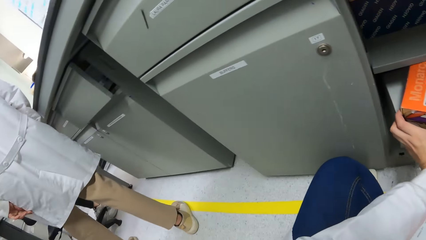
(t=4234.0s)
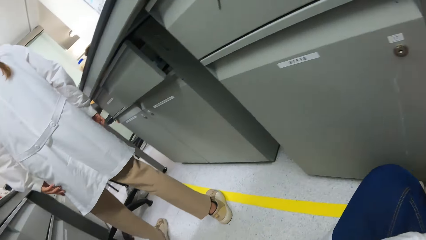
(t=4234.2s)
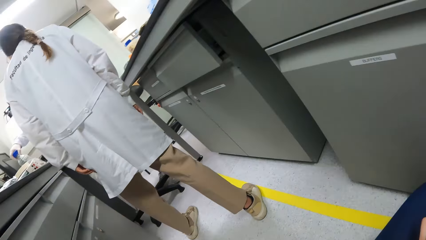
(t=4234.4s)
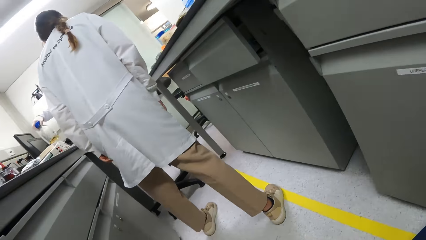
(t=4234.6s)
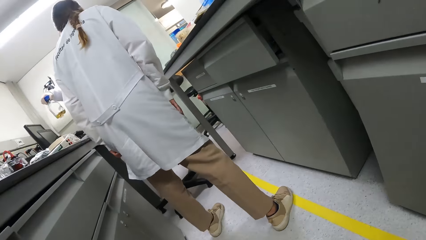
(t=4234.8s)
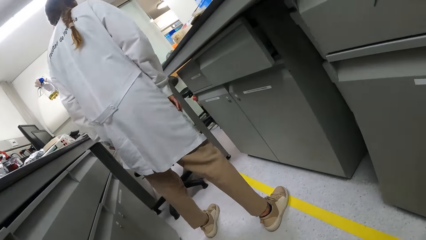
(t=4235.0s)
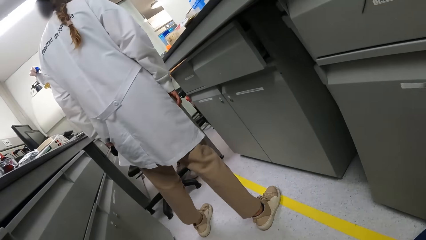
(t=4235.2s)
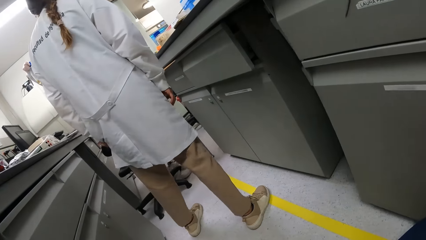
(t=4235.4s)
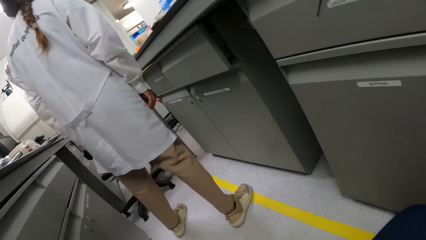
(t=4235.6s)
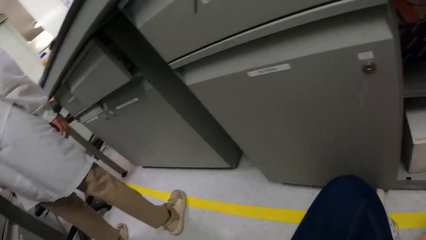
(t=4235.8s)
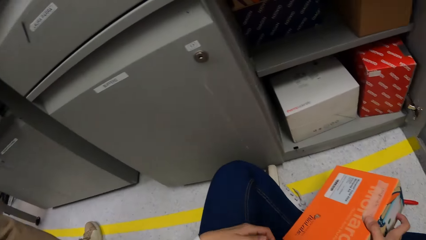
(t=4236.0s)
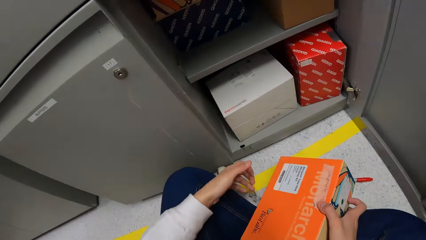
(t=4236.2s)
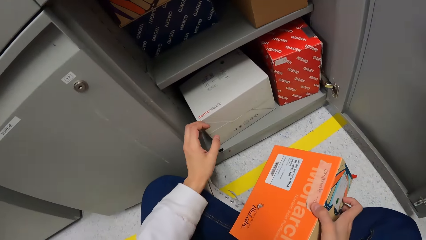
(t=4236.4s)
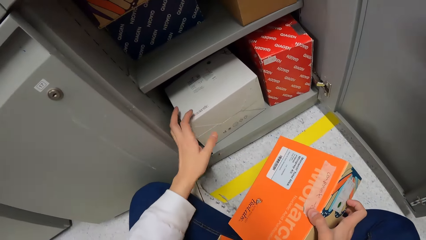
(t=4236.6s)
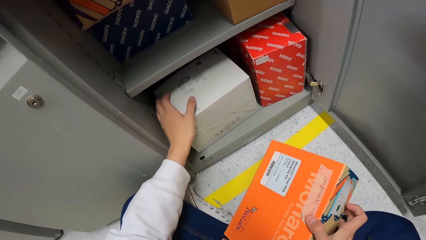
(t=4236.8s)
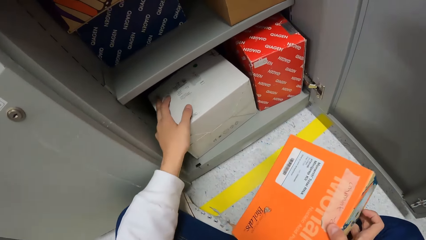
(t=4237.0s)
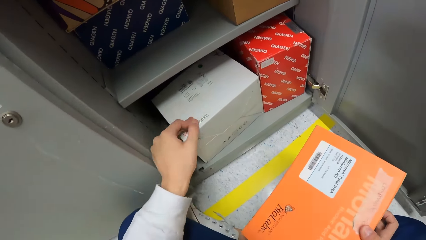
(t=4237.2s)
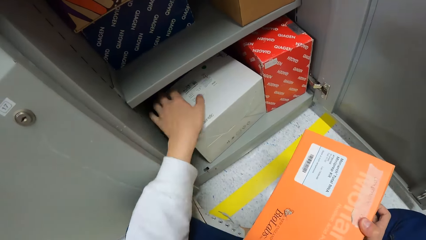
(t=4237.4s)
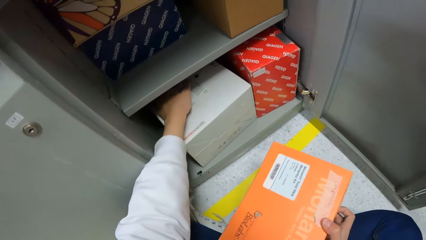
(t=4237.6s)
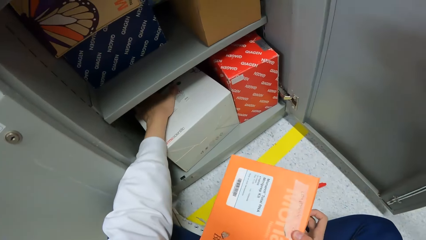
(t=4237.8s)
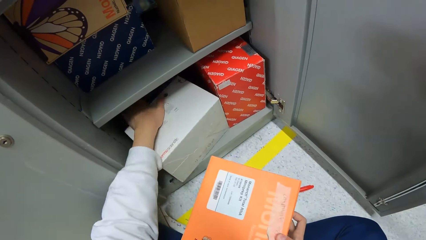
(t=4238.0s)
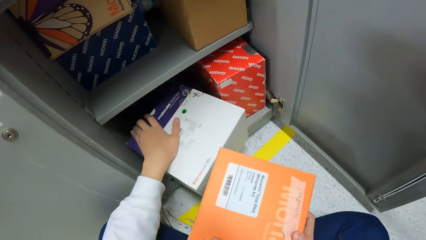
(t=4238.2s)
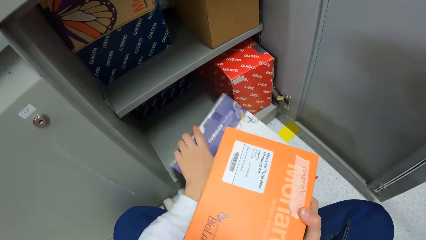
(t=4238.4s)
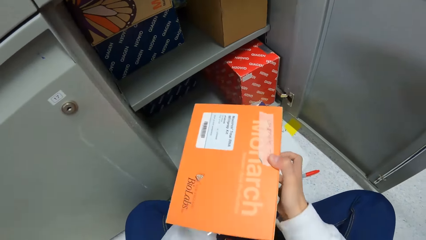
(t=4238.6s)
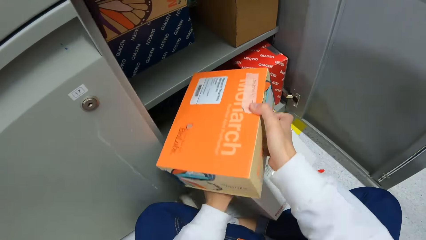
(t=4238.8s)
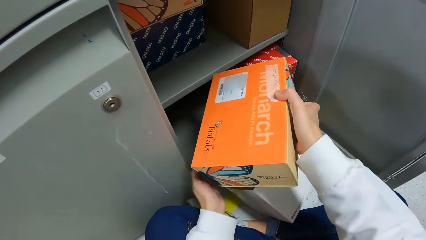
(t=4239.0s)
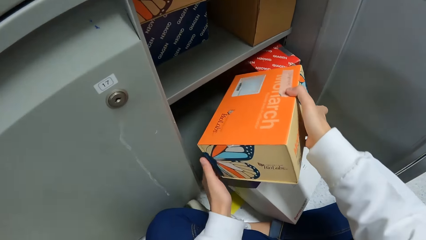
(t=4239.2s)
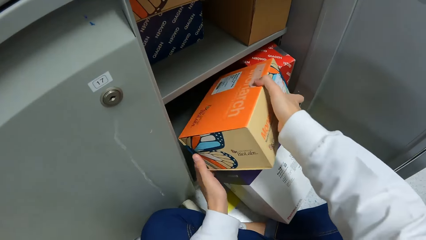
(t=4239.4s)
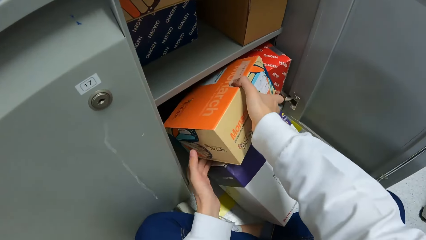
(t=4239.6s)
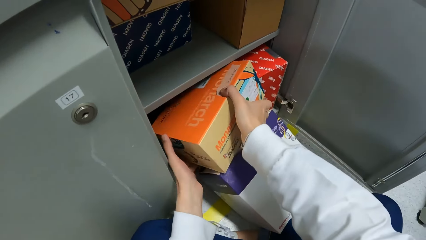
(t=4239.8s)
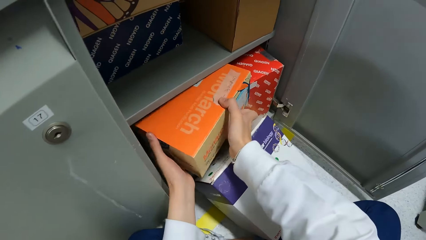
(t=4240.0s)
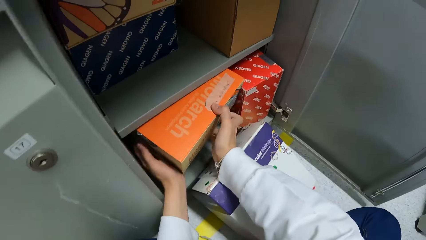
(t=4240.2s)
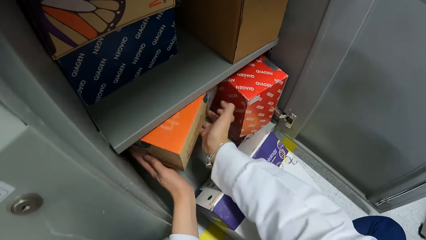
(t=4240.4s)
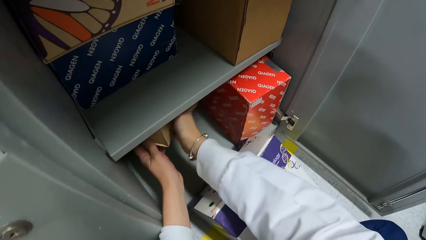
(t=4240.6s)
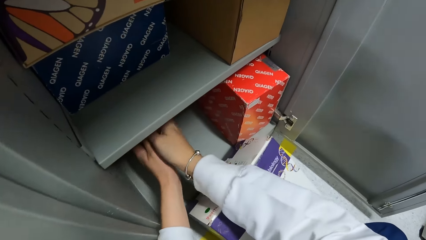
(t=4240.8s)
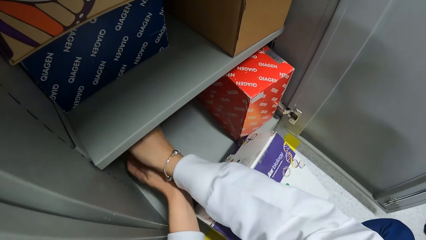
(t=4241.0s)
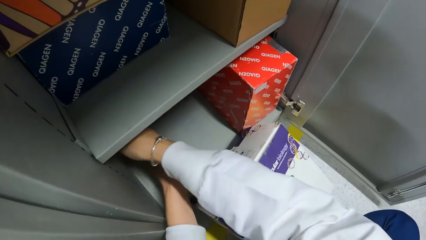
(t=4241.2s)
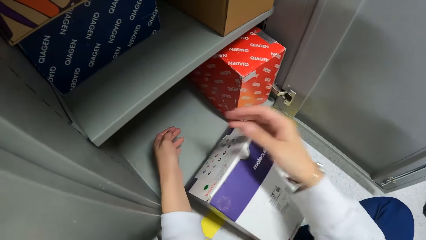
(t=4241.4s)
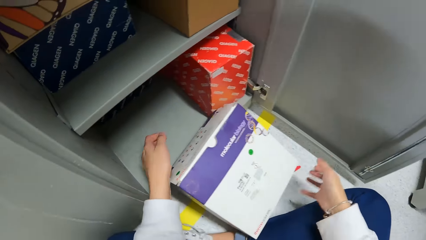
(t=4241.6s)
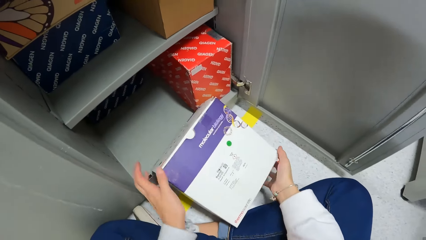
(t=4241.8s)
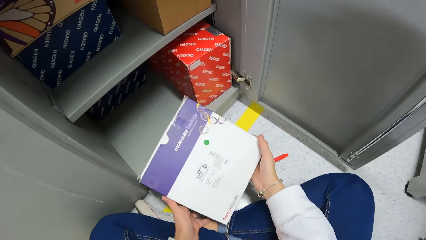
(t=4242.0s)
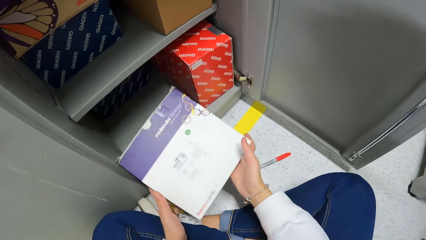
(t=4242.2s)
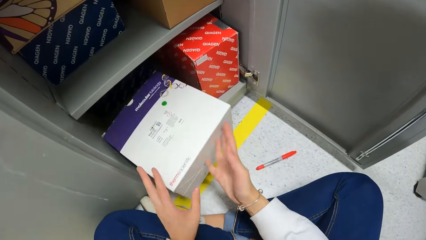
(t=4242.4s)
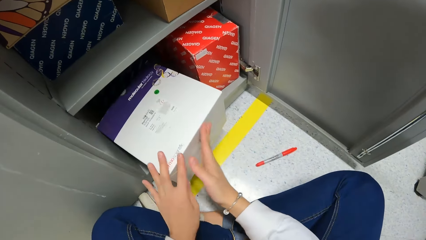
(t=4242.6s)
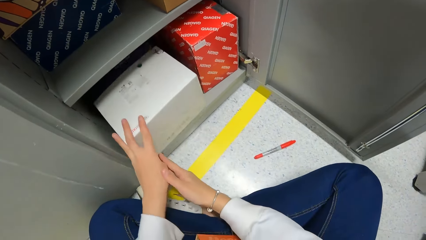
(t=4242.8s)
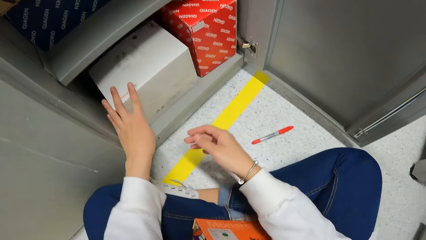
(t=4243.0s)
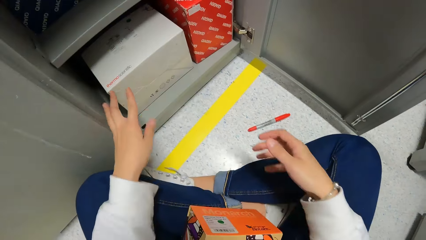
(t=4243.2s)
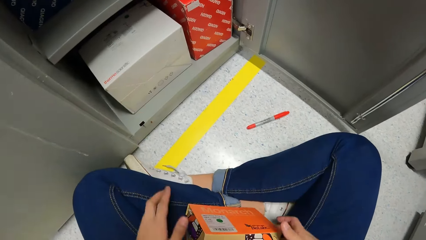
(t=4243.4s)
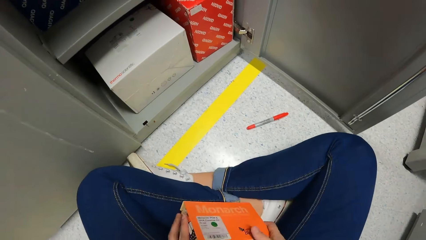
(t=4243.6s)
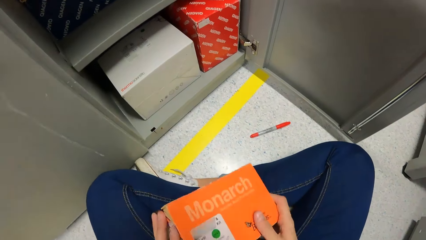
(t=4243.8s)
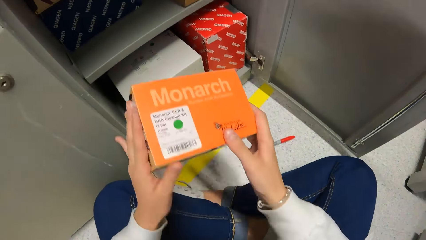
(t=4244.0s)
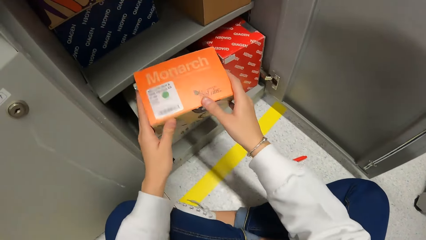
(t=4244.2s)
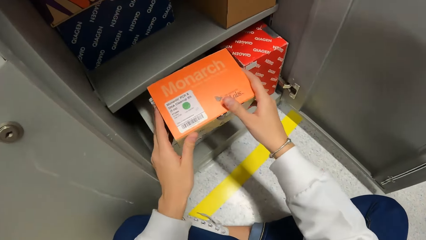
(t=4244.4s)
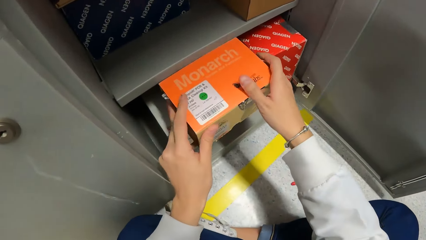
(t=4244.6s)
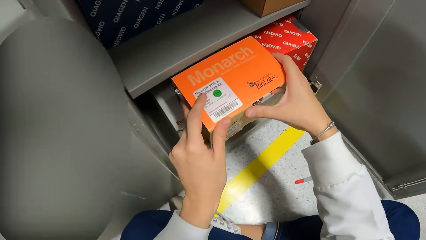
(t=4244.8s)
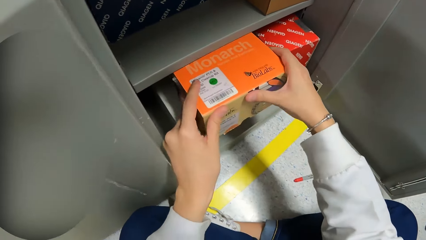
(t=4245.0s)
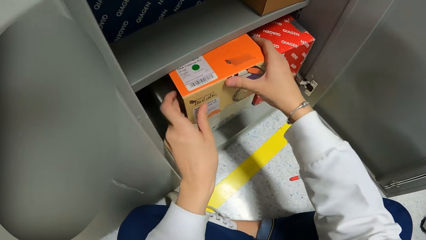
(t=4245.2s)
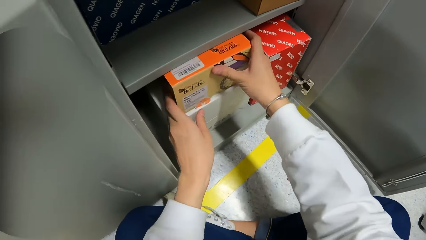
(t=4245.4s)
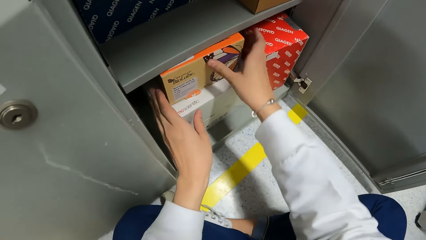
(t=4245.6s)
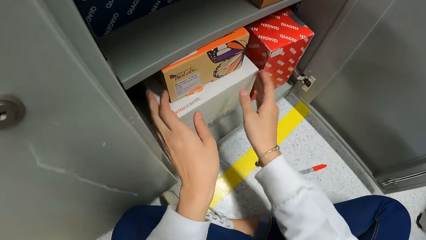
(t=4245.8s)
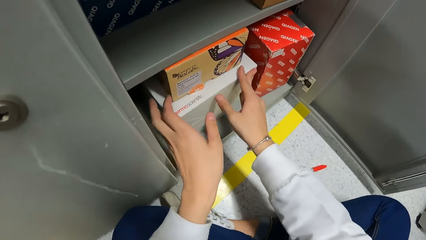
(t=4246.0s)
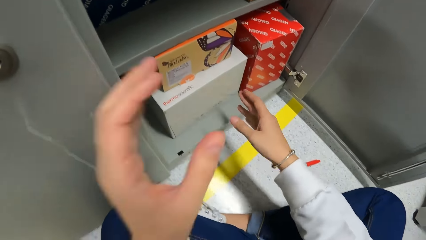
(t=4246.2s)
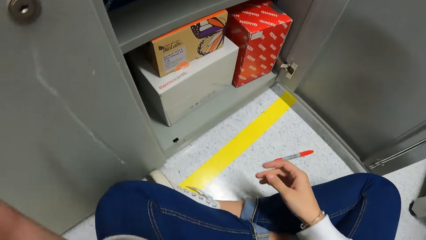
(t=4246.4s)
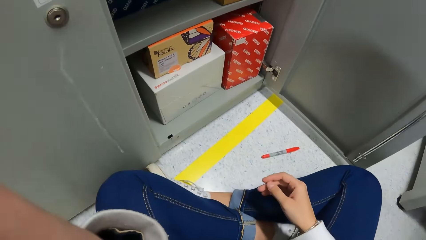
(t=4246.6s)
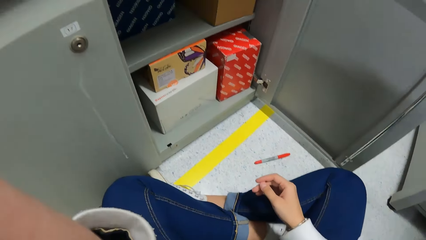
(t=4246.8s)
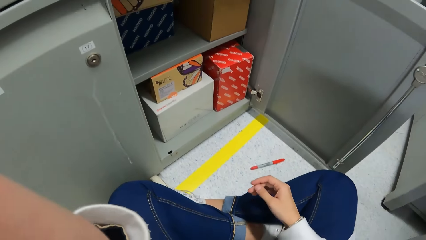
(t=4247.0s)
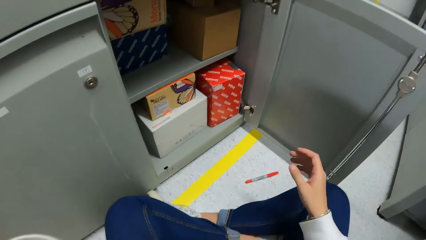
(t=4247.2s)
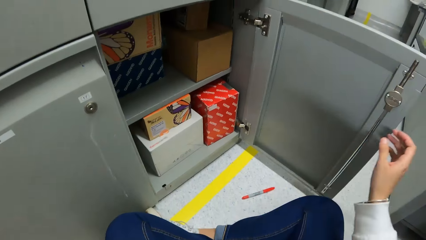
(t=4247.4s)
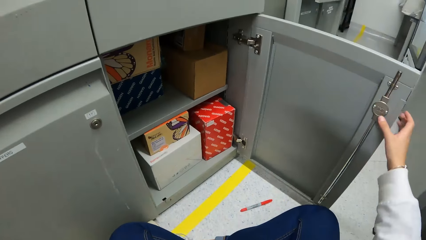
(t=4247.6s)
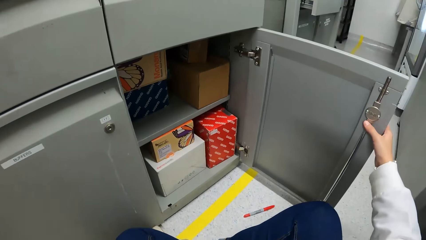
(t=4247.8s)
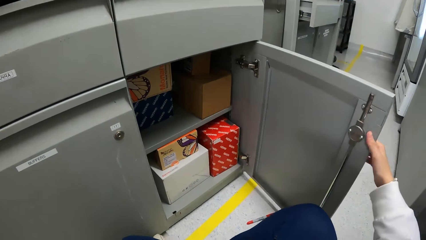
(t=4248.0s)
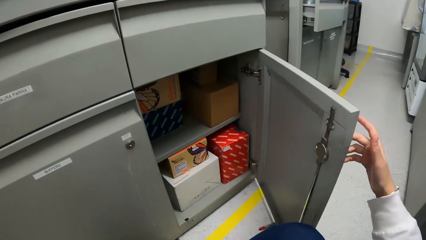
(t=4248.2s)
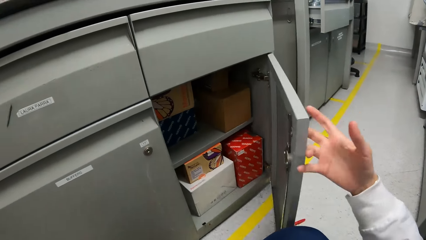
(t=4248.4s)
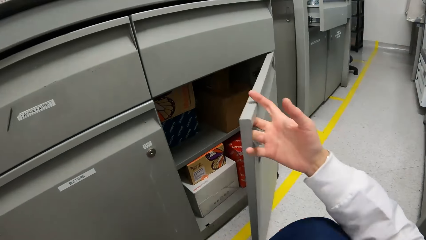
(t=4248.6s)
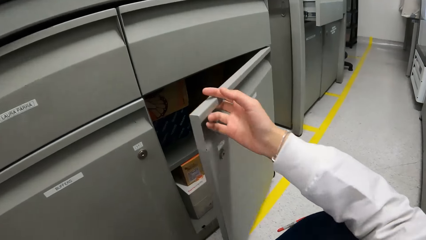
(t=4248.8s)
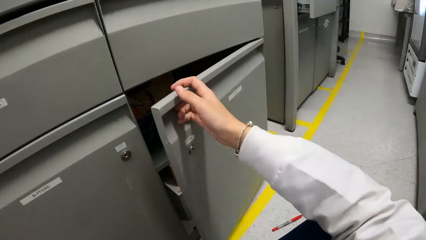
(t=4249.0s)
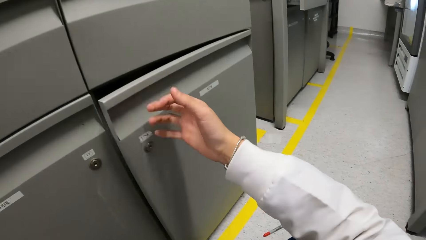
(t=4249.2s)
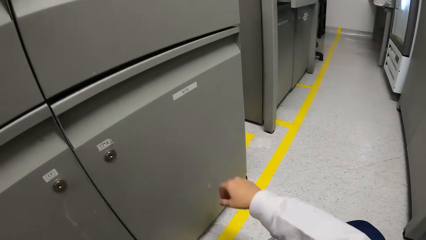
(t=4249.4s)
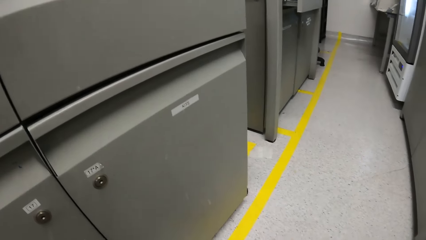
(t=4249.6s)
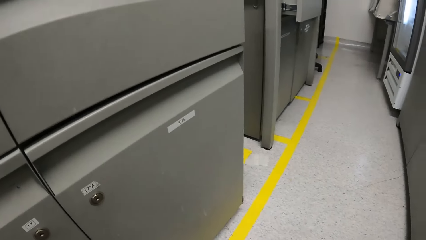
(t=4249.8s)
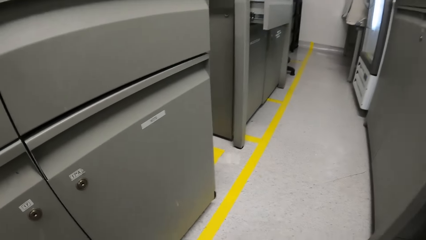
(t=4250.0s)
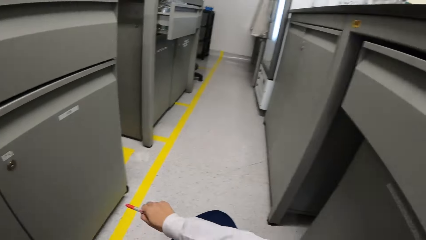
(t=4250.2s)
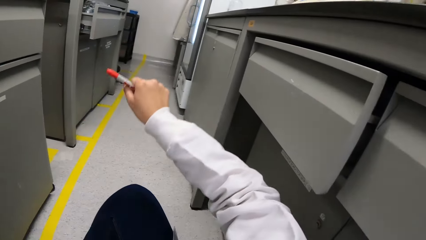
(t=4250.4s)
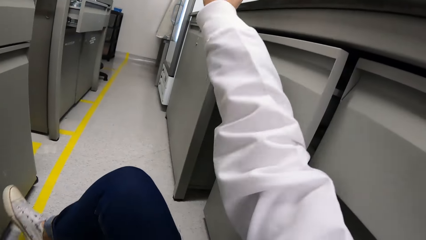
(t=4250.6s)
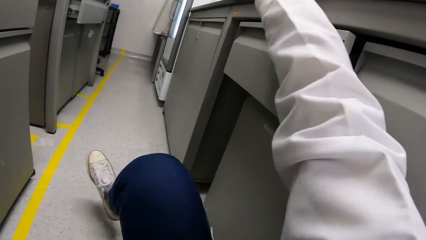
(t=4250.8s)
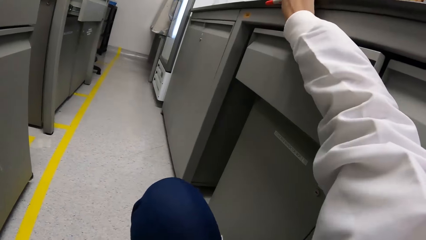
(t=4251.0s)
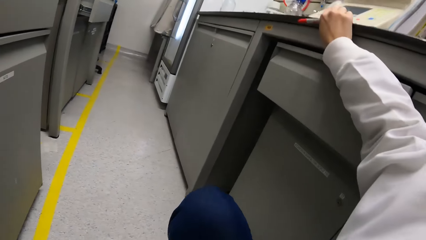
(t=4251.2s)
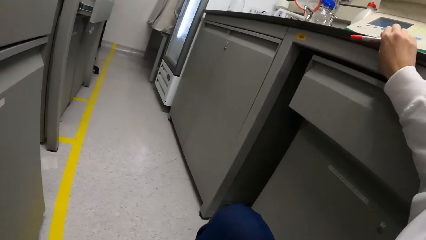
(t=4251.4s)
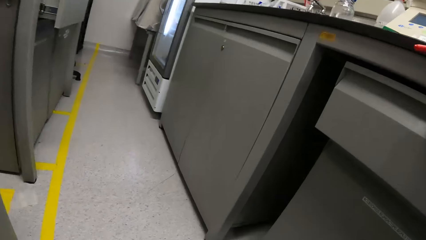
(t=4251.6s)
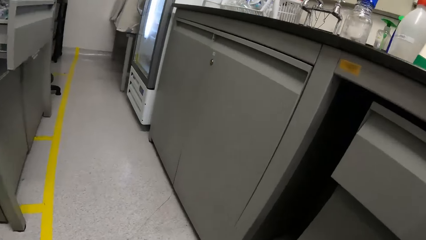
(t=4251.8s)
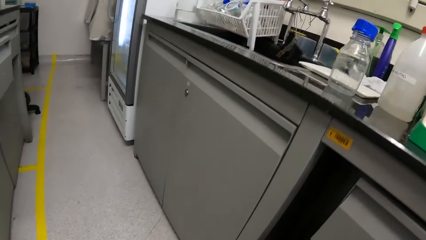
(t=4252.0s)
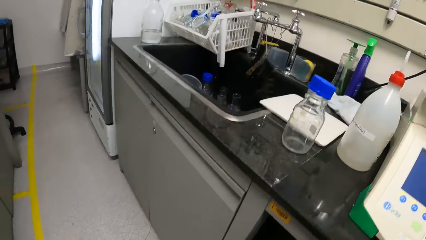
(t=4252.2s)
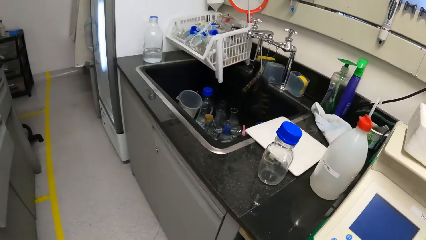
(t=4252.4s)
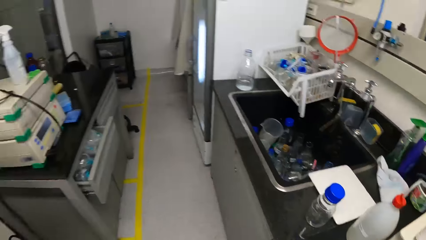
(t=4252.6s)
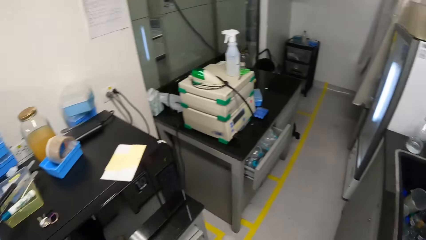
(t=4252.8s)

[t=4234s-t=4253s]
The camera wearer looks around. They move the box. They pull the box from the cupboard. They move the box away. They insert the box on the cupboard. They pull back both hands. They insert the box on the cupboard. They lift the box. They insert the box on the cupboard. They adjust the camera. They close the cupboard. They stand up. They hold the countertop.
